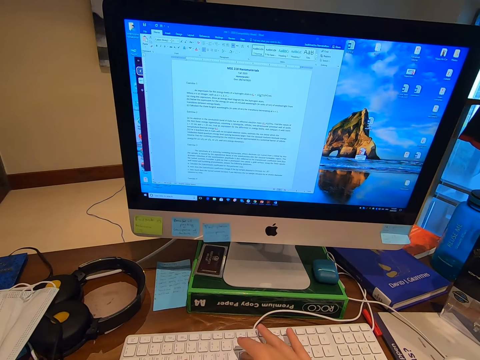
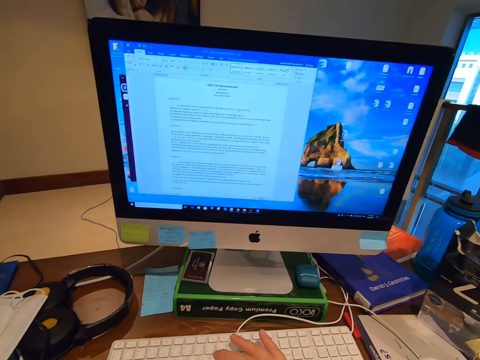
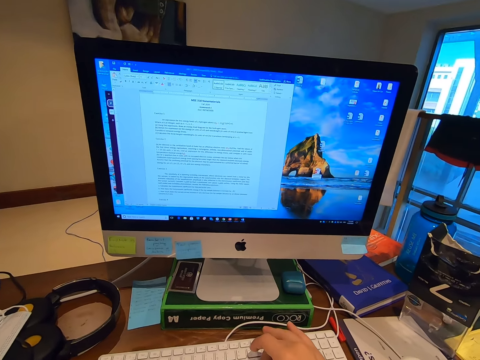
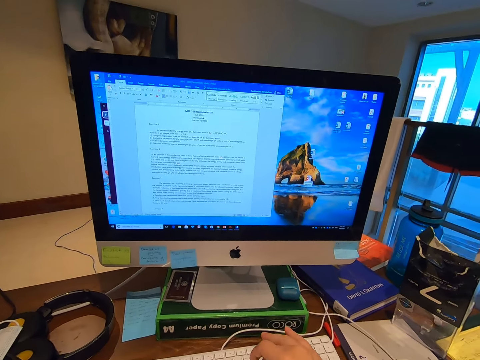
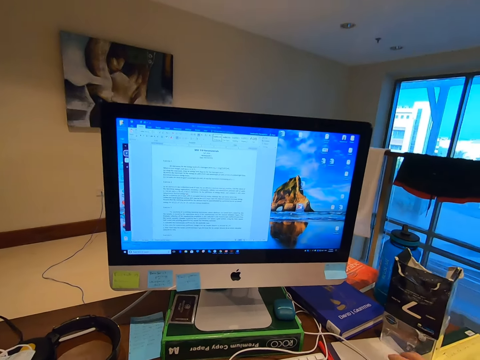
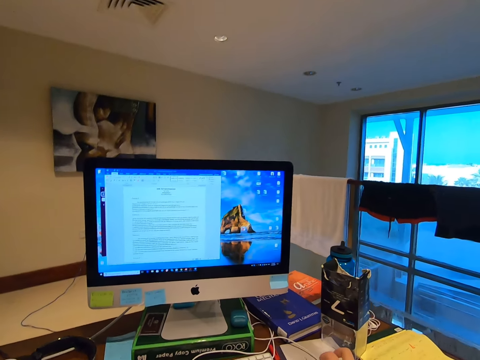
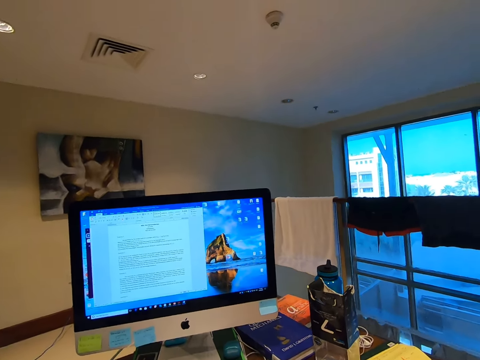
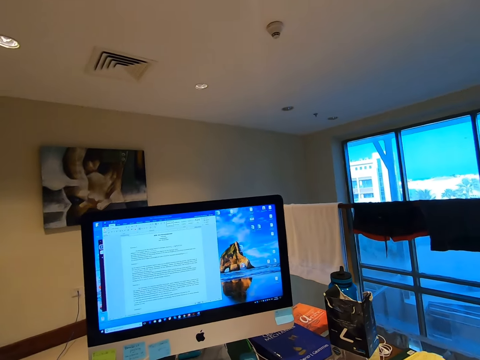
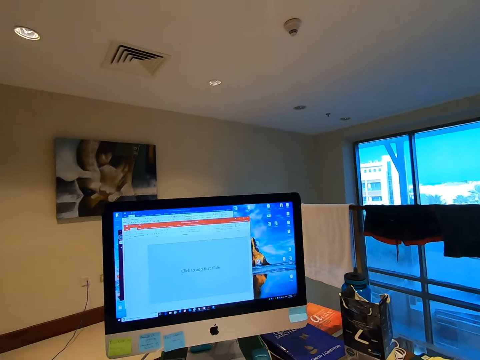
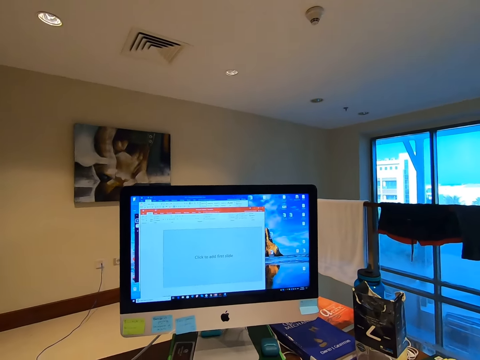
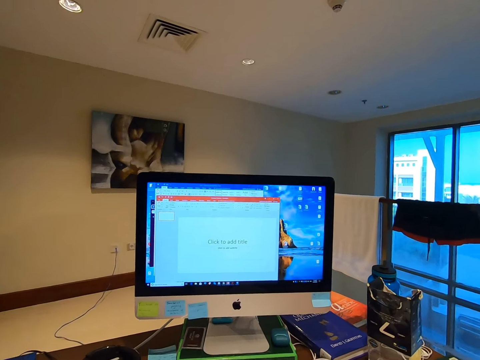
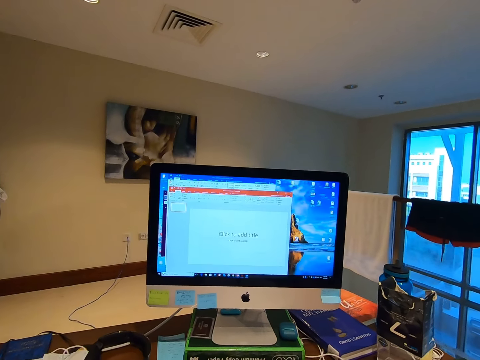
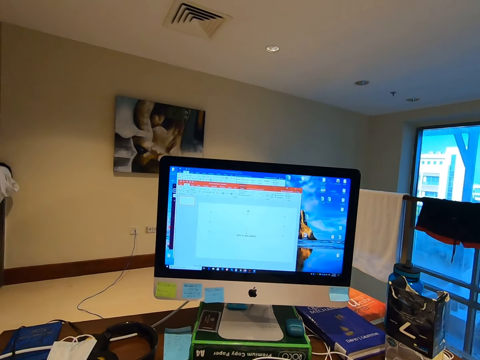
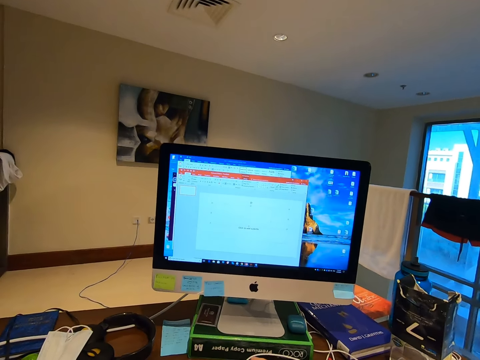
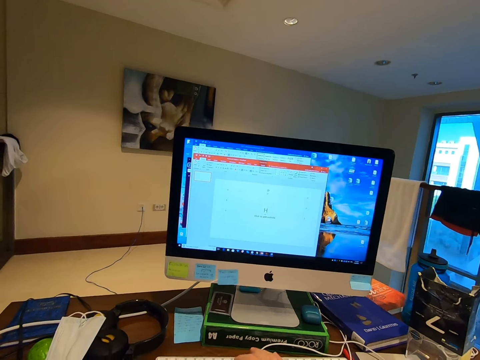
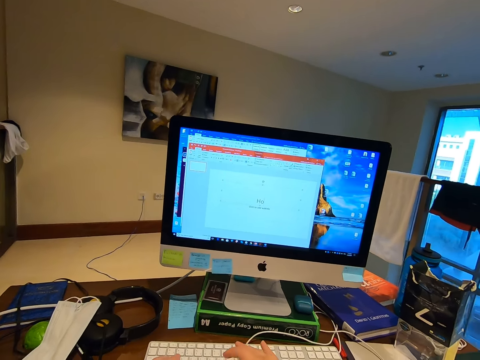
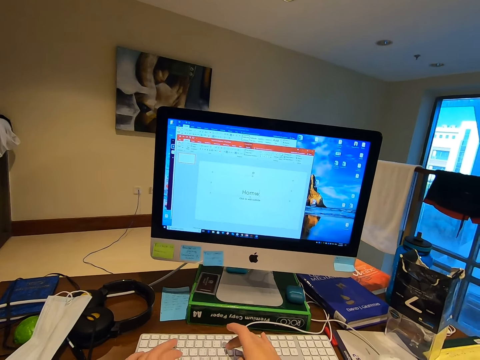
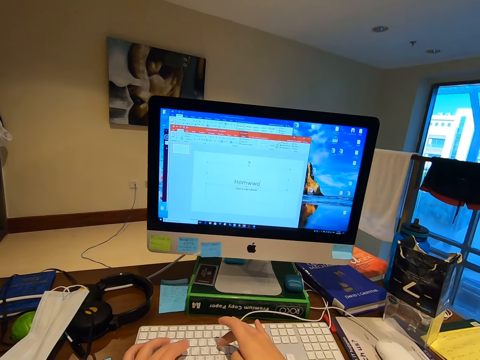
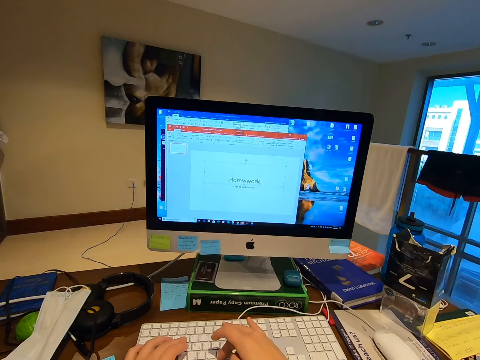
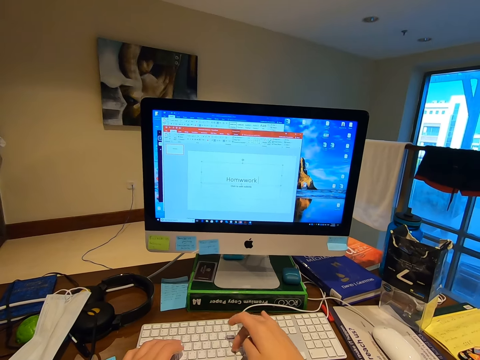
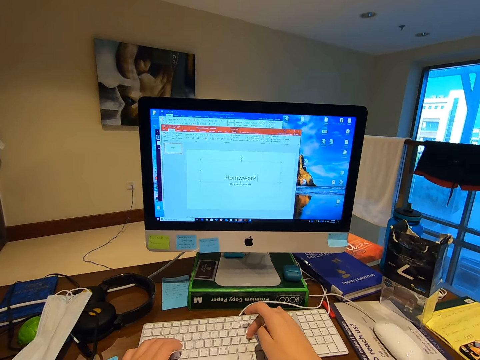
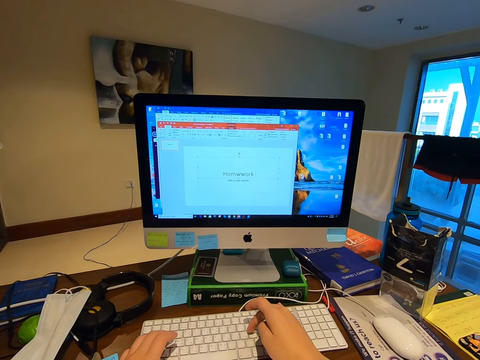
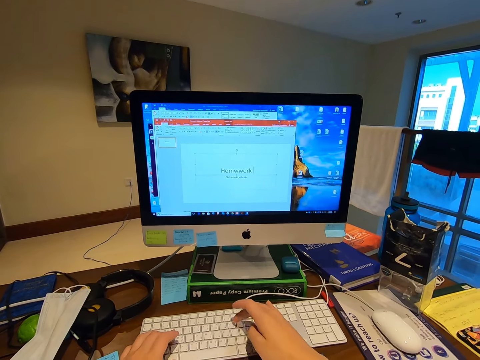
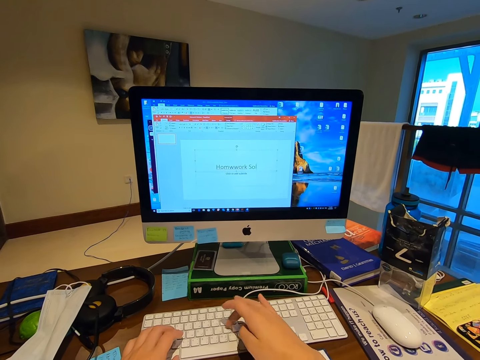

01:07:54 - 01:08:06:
The camera wearer operates the computer. They navigate the application with the mouse. They type on the keyboard.

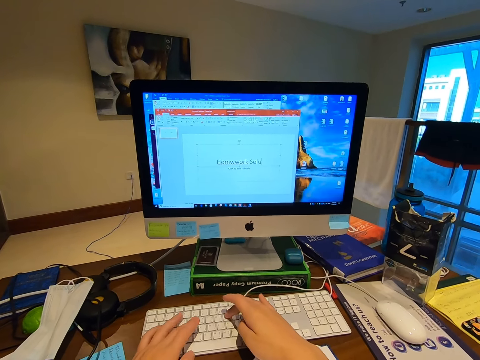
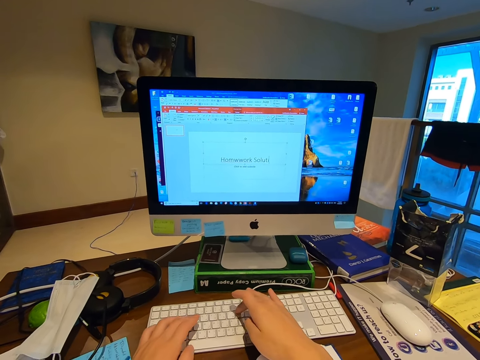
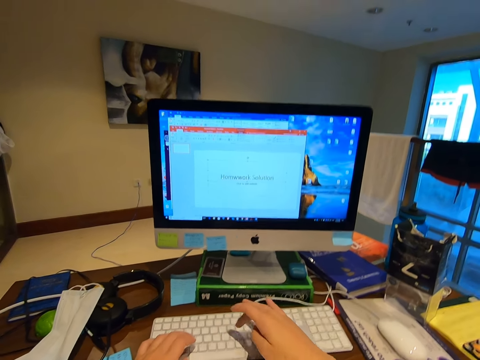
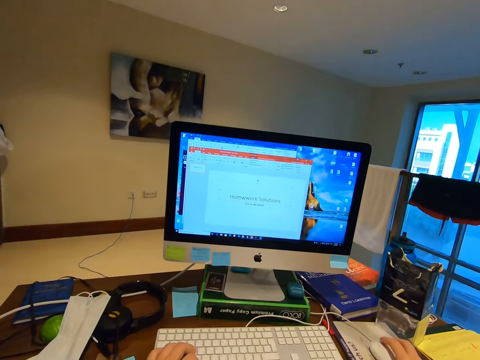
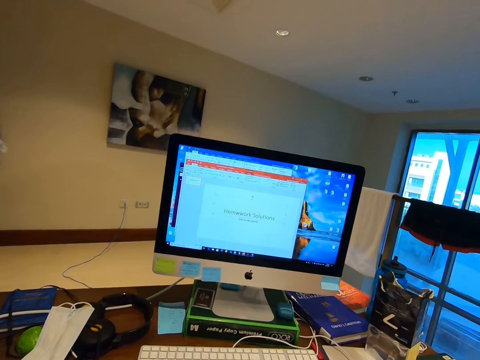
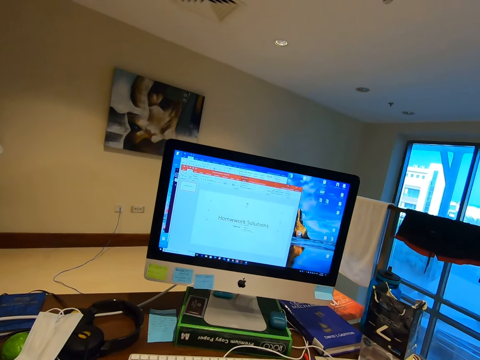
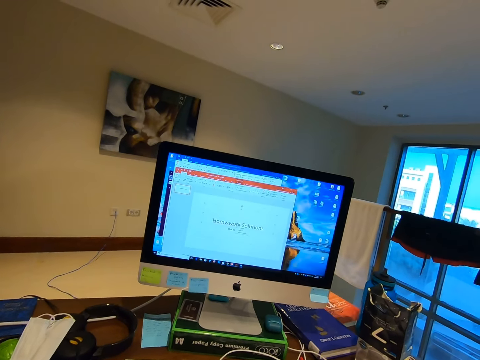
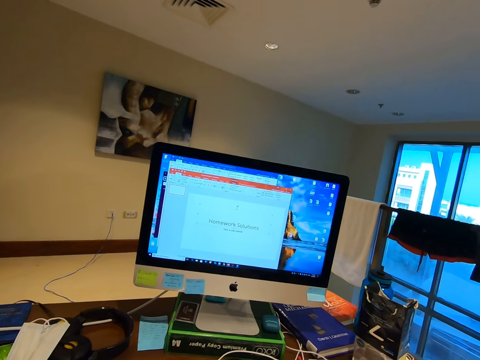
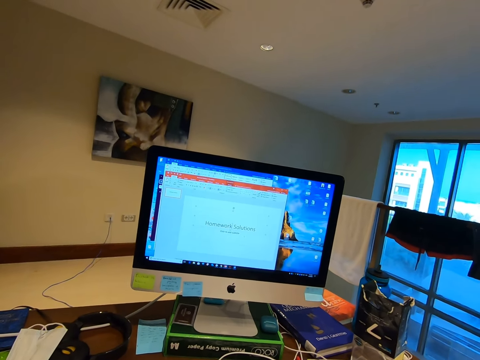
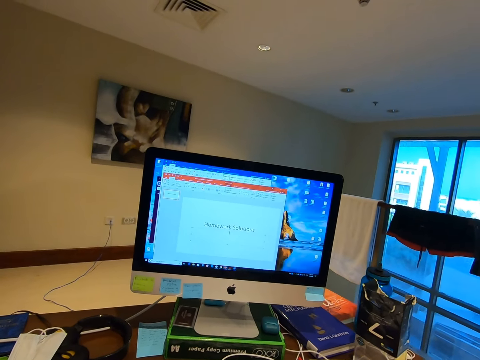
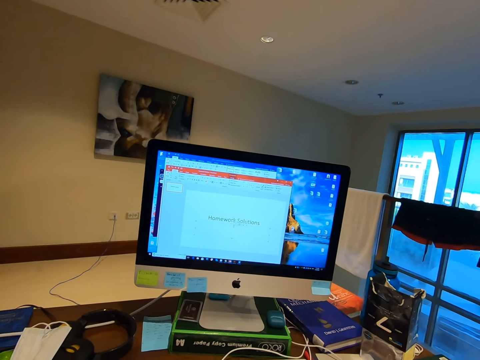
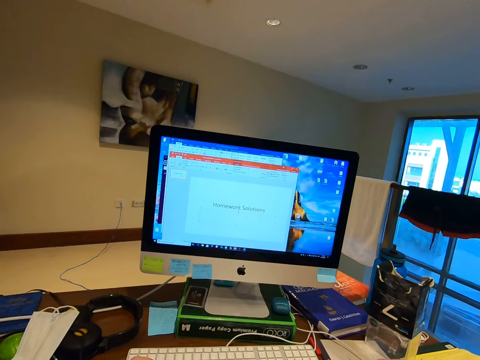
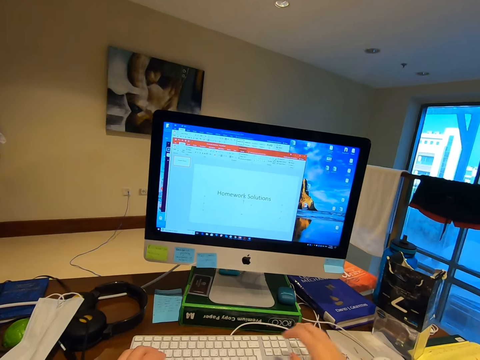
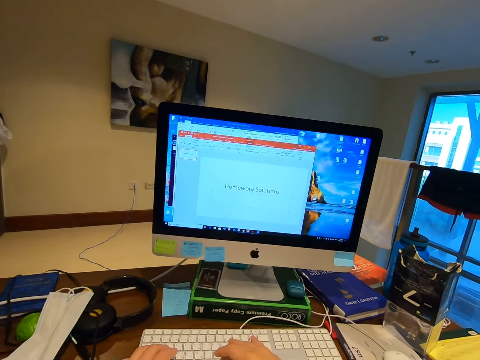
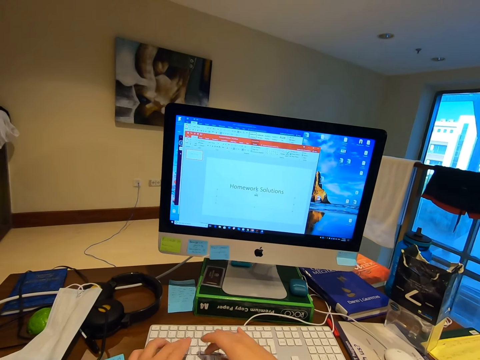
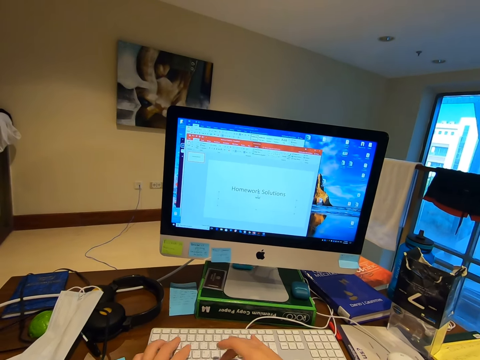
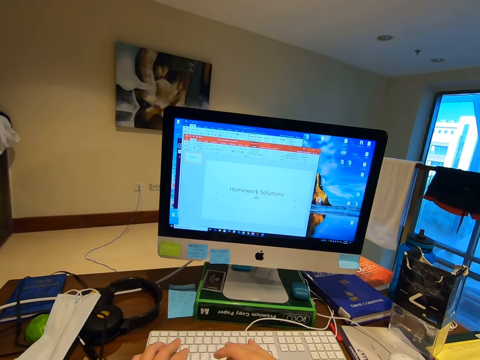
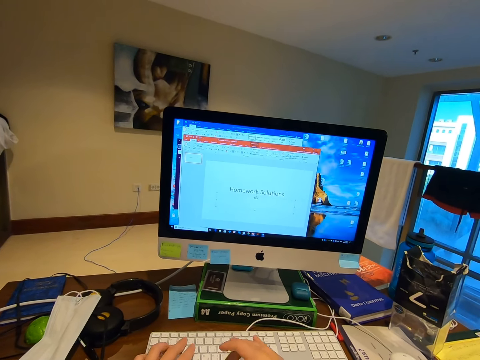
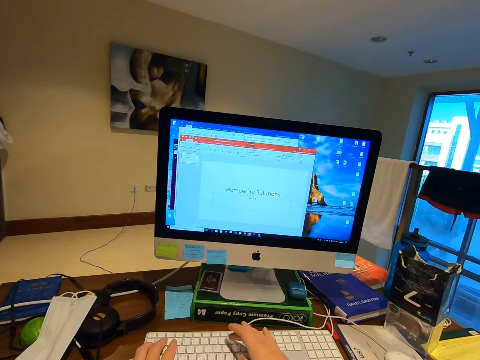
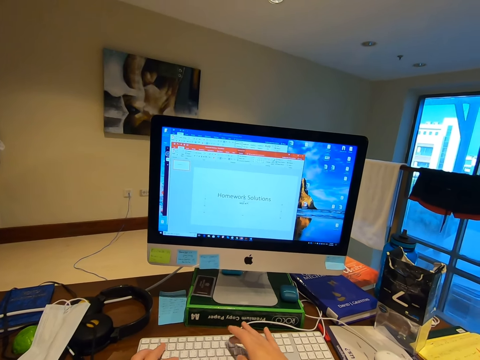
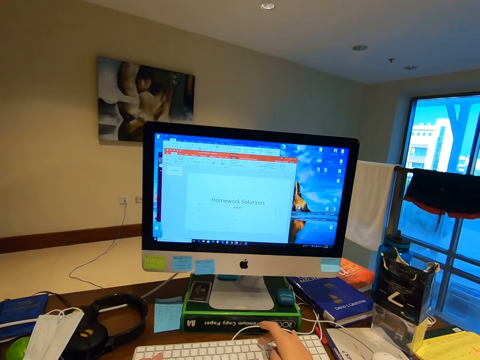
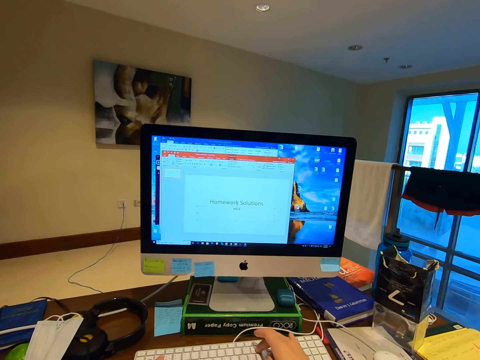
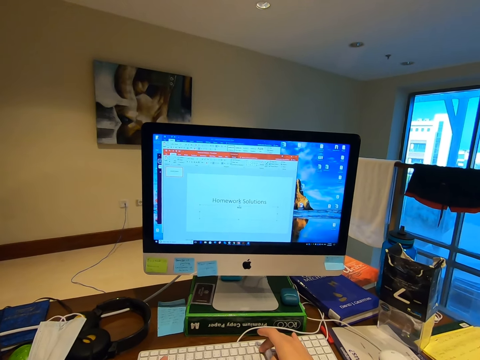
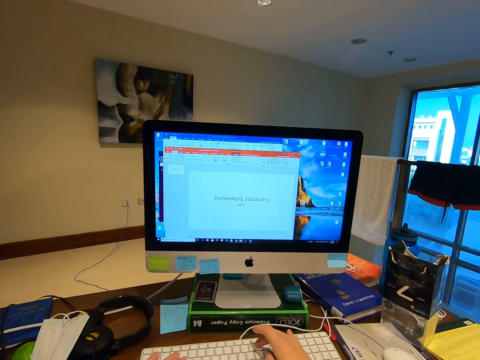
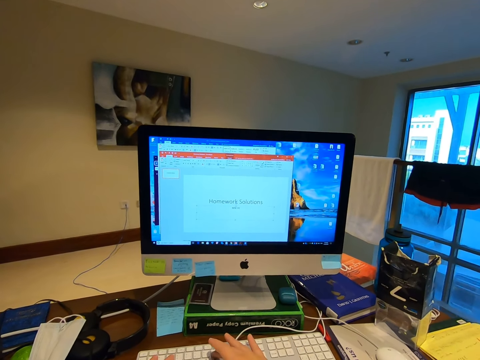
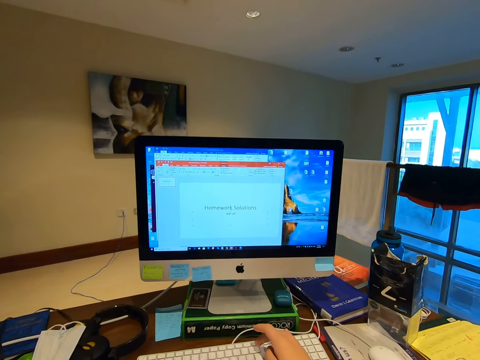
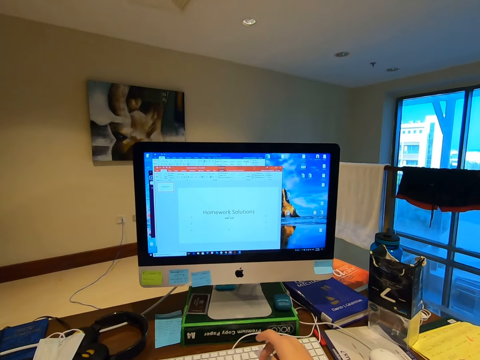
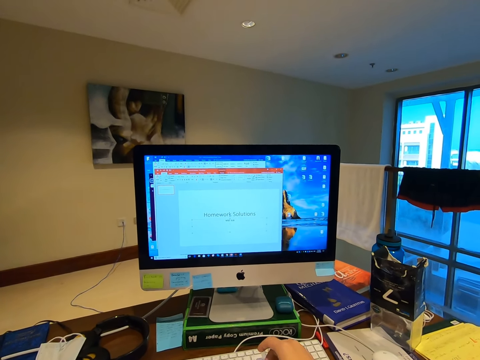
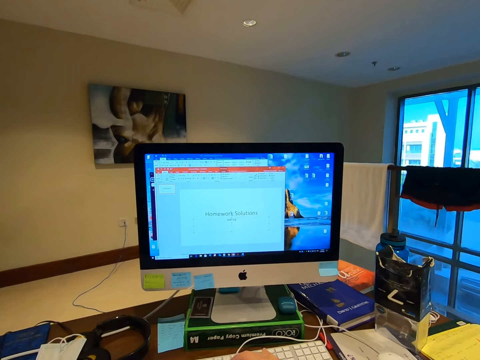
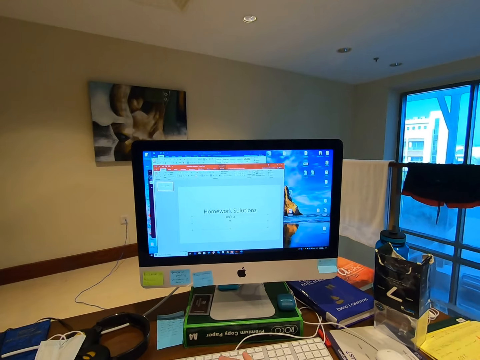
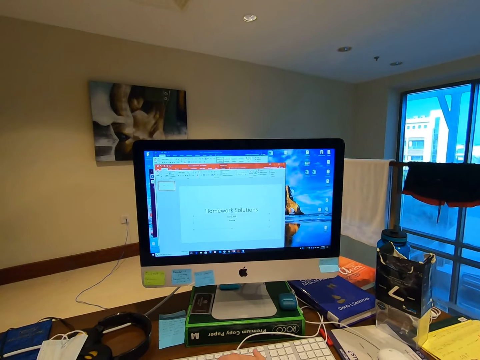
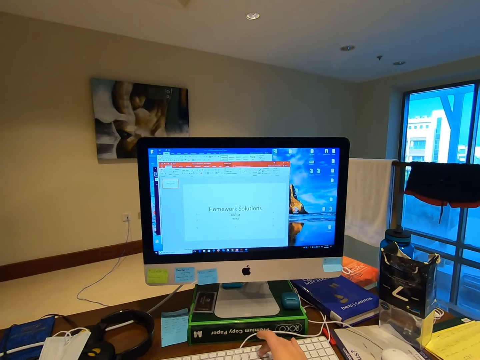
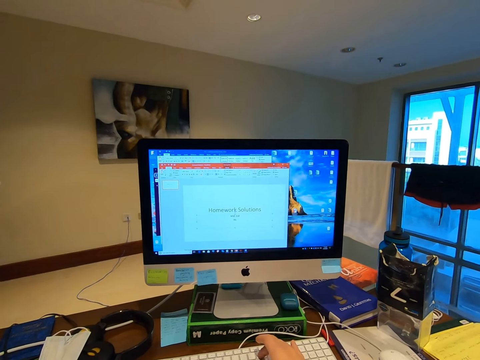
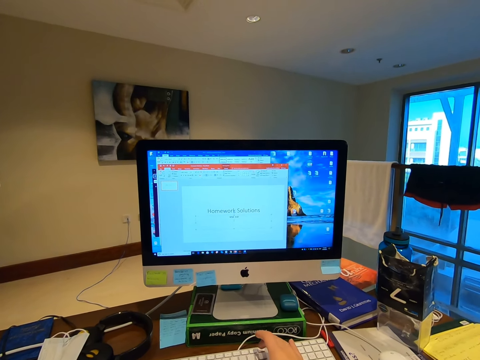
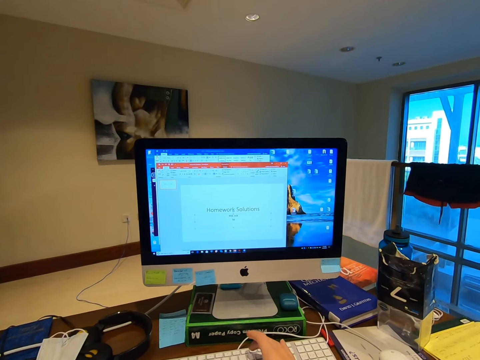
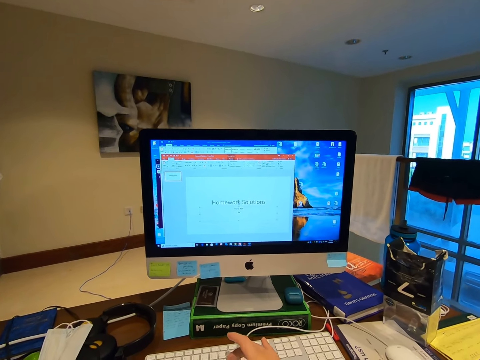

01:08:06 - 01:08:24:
The camera wearer operates the computer. They navigate the application with the mouse. They type on the keyboard.
